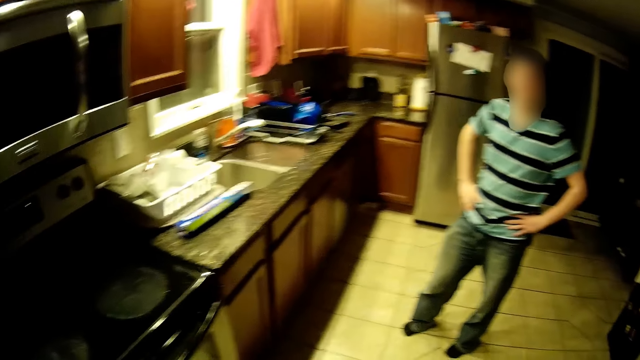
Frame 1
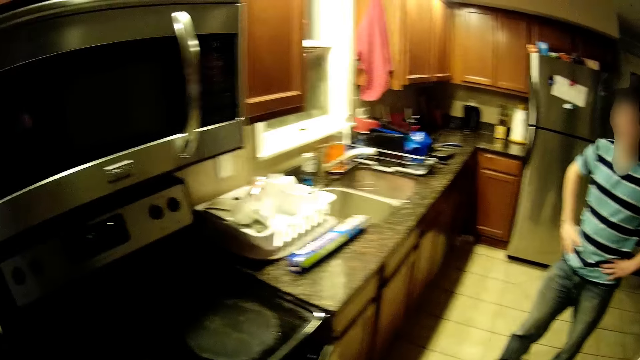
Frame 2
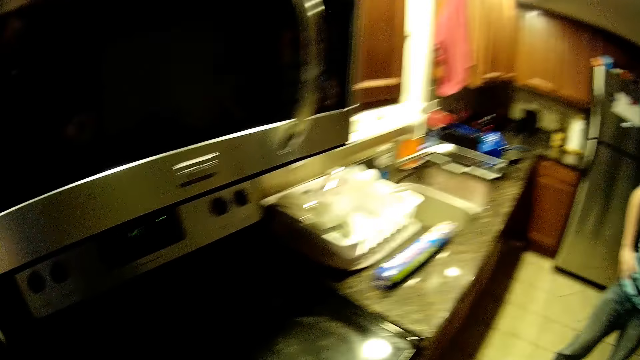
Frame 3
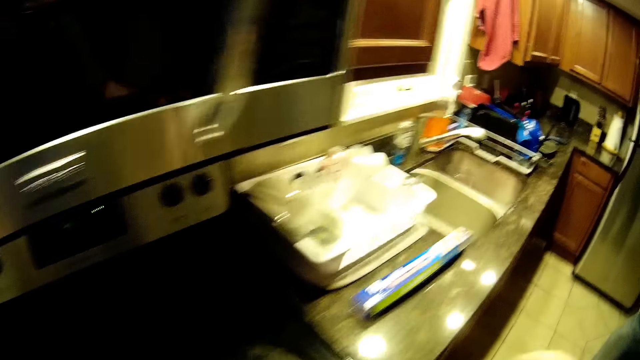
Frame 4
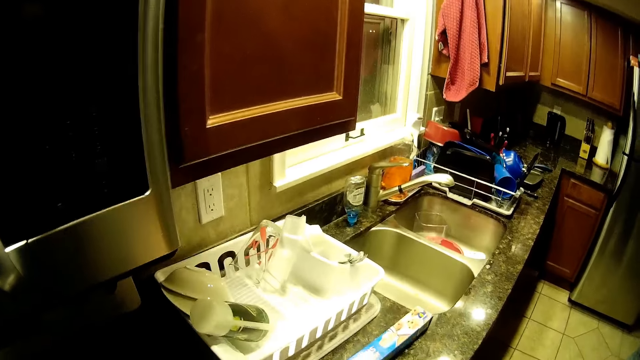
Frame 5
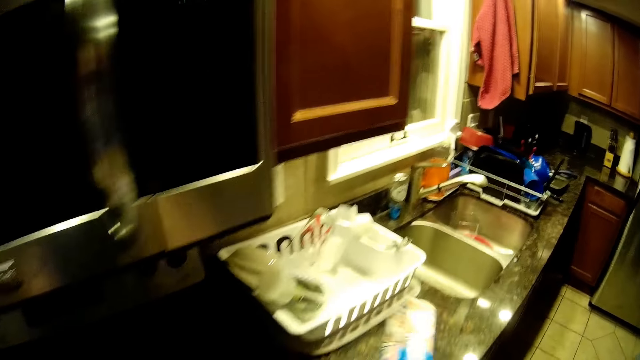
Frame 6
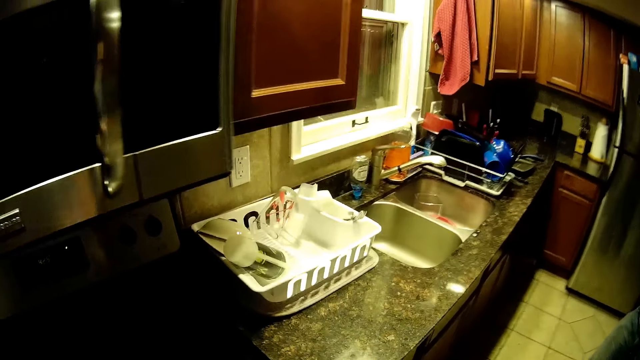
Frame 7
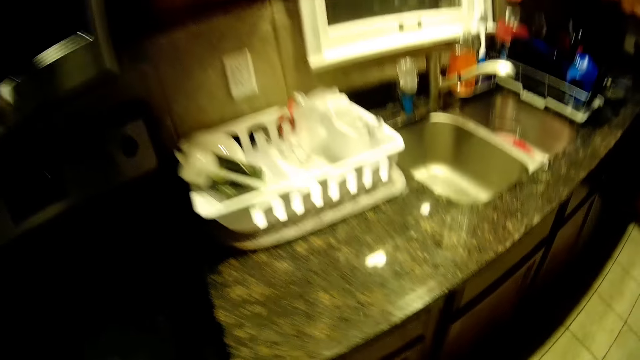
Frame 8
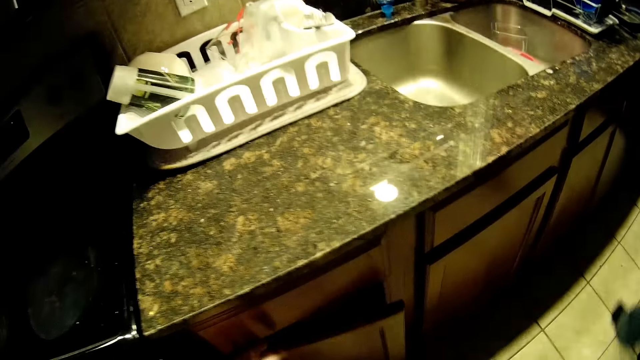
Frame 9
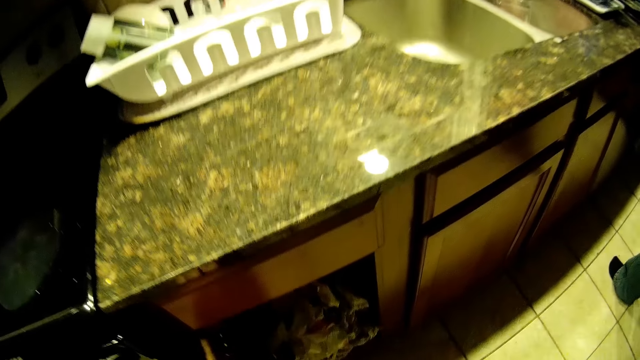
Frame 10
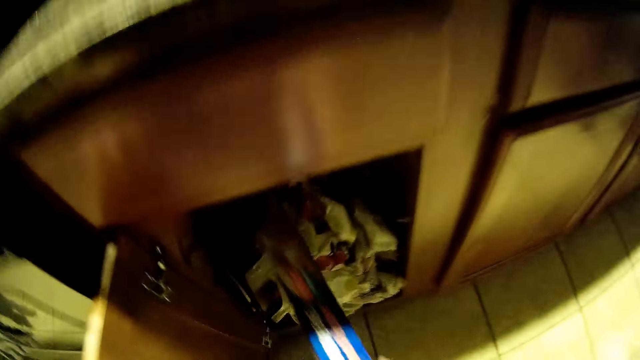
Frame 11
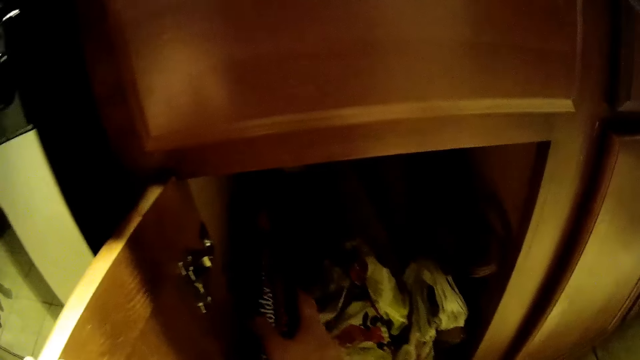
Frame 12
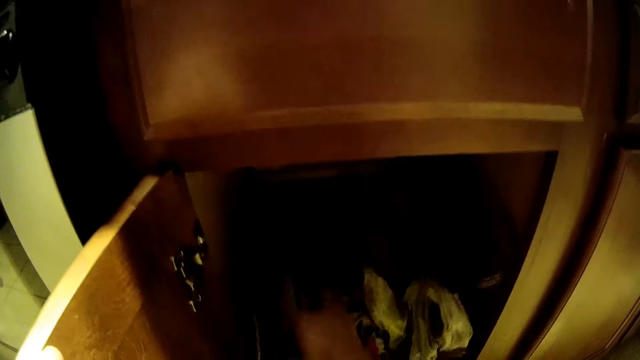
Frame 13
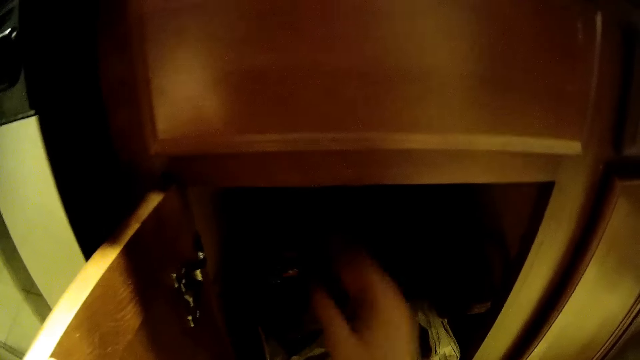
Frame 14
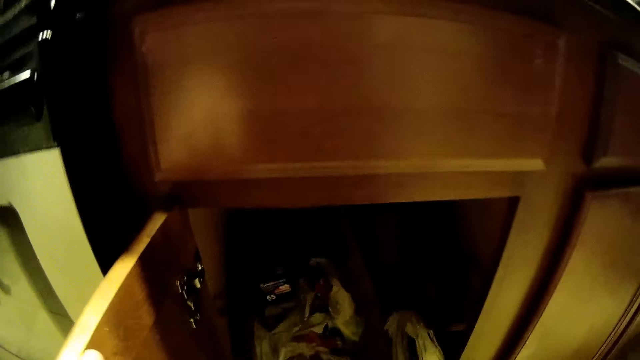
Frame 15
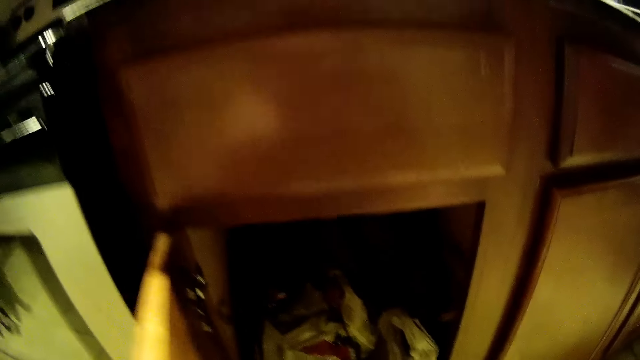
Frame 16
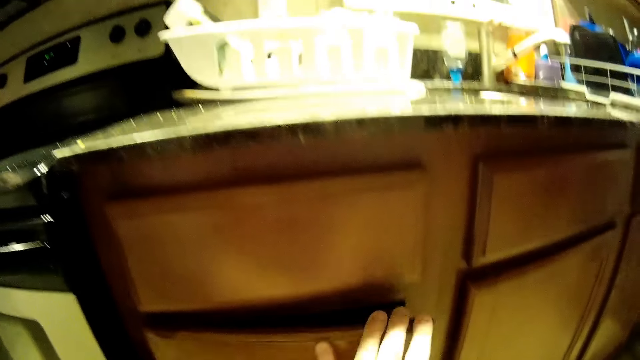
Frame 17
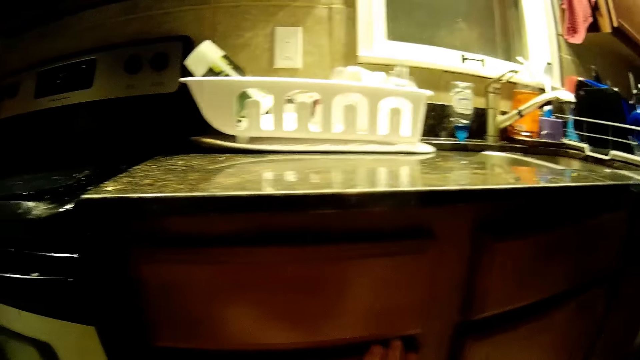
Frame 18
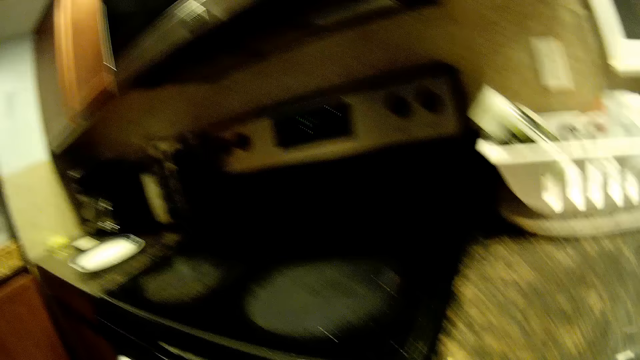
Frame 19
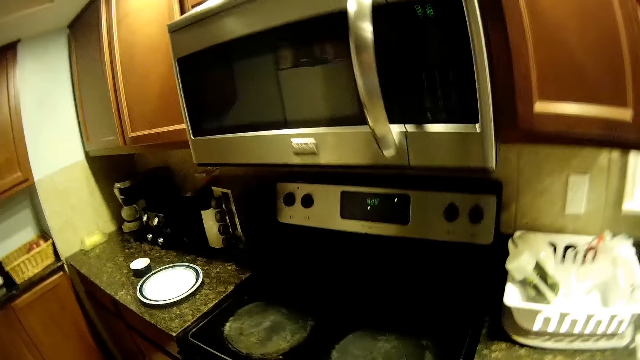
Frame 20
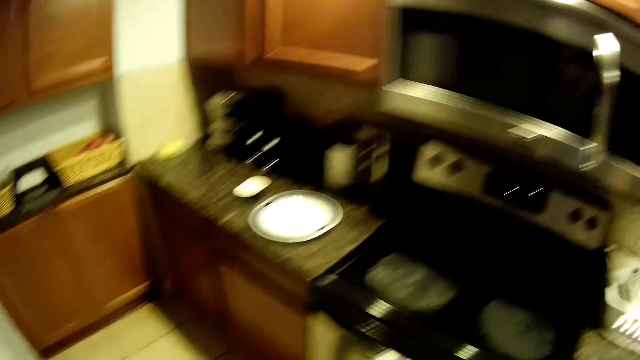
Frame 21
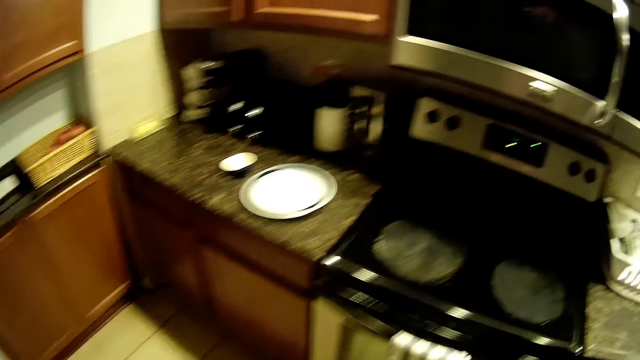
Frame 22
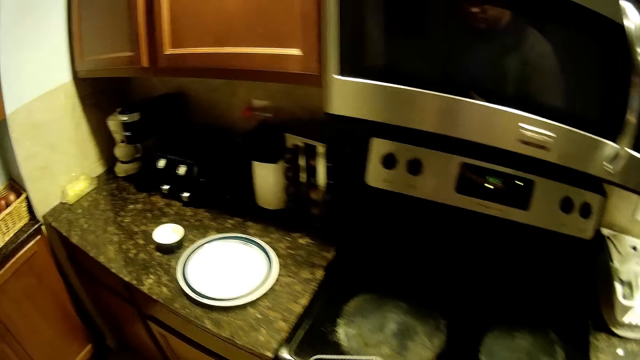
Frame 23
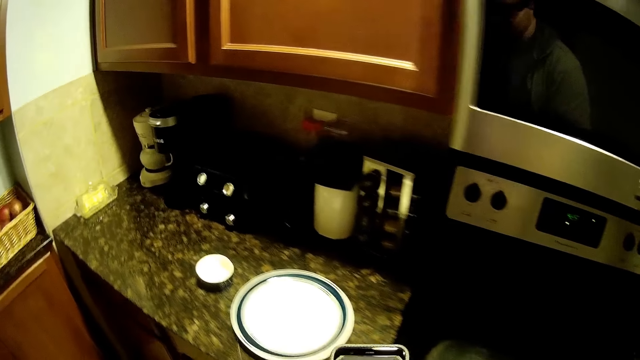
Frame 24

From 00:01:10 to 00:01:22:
The camera wearer opens the cabinet. They put something in the cabinet. They close the cabinet door. They walk around the house.

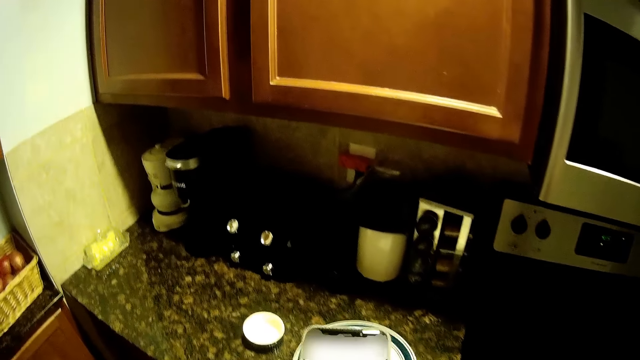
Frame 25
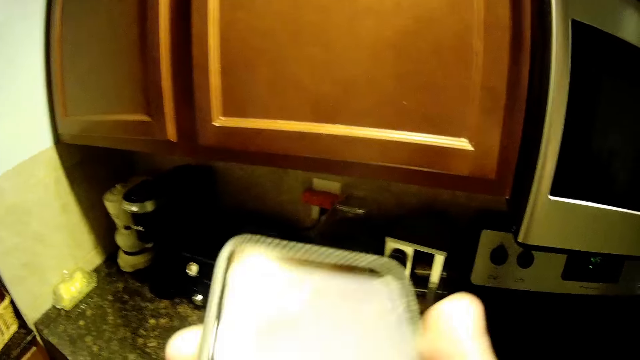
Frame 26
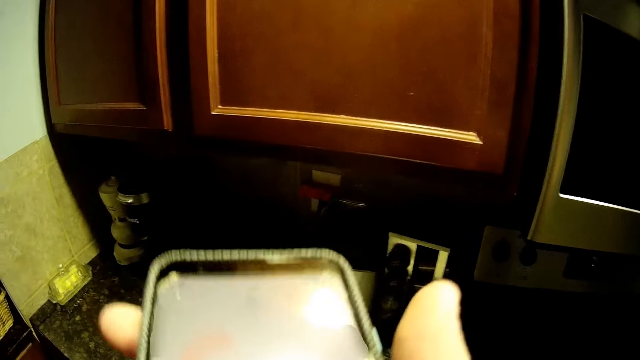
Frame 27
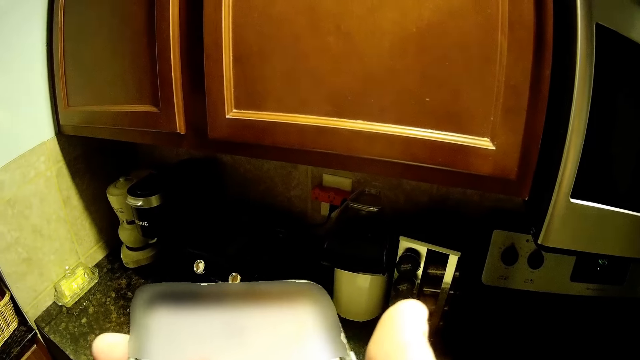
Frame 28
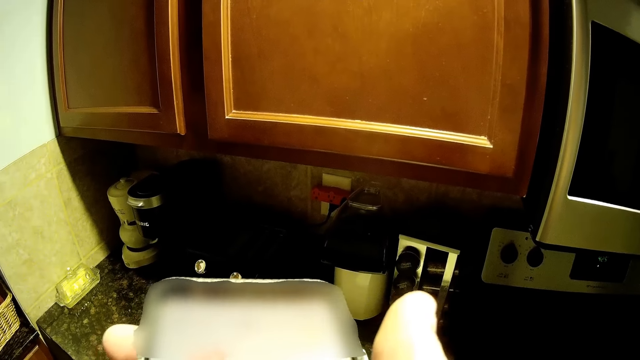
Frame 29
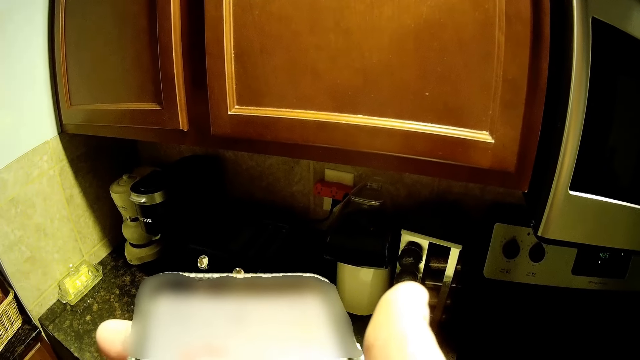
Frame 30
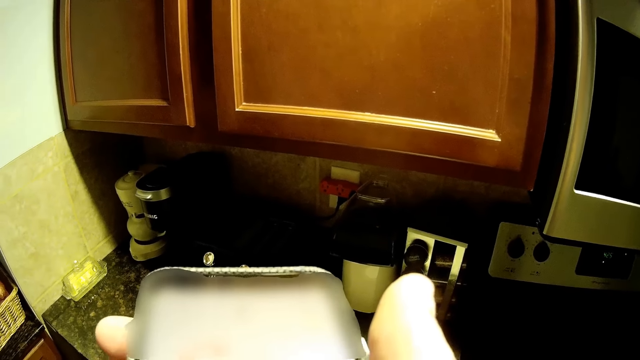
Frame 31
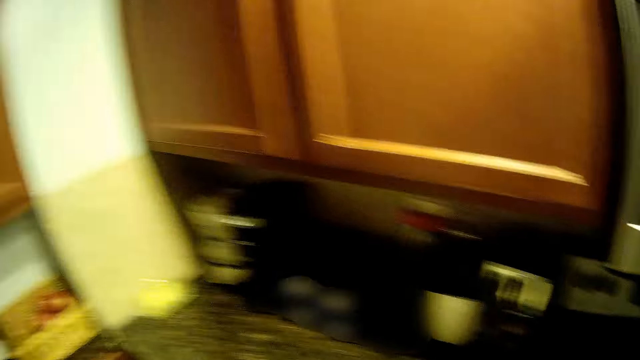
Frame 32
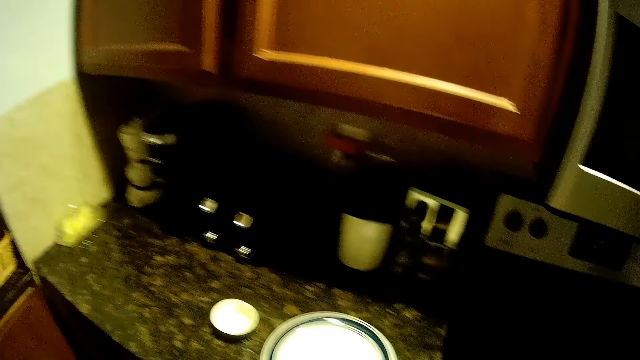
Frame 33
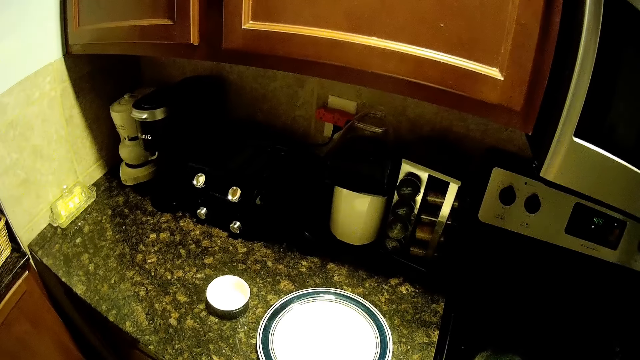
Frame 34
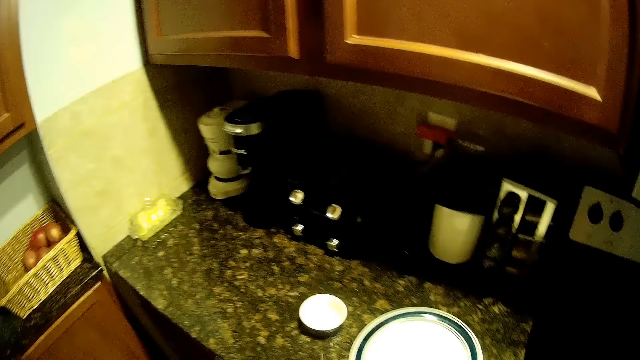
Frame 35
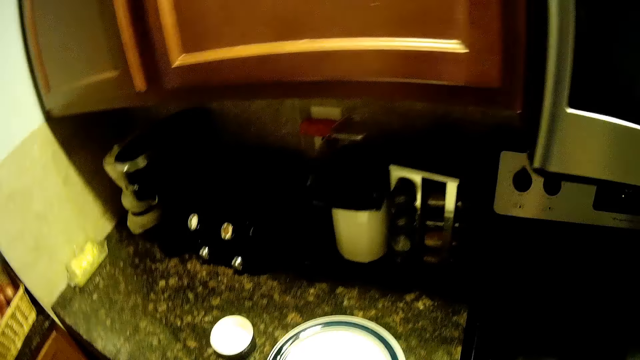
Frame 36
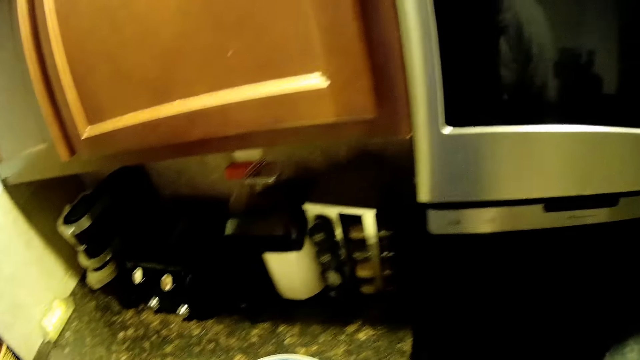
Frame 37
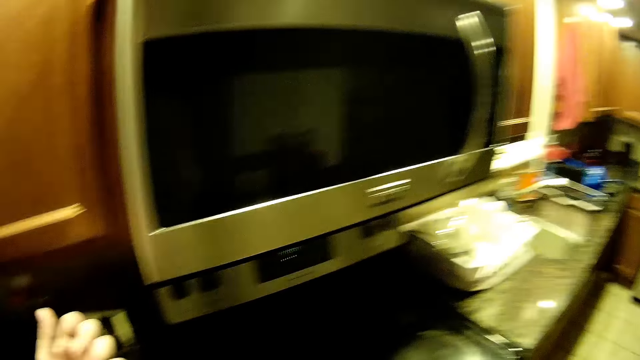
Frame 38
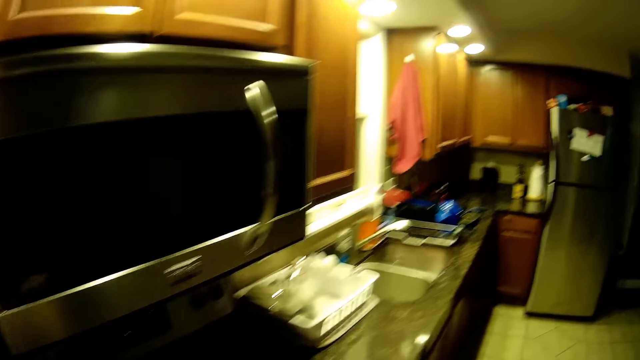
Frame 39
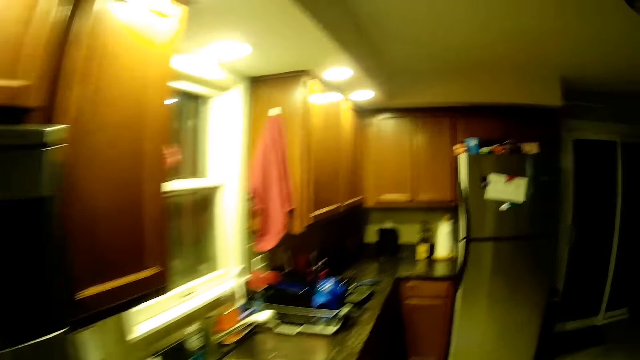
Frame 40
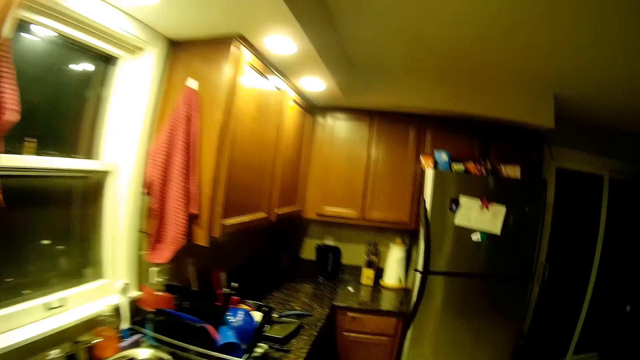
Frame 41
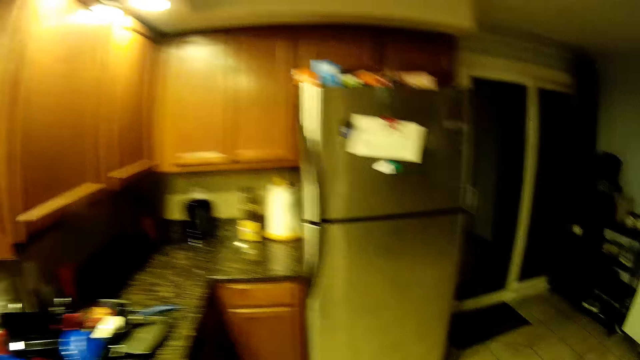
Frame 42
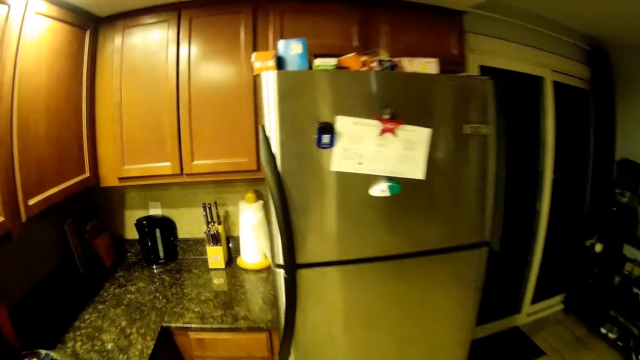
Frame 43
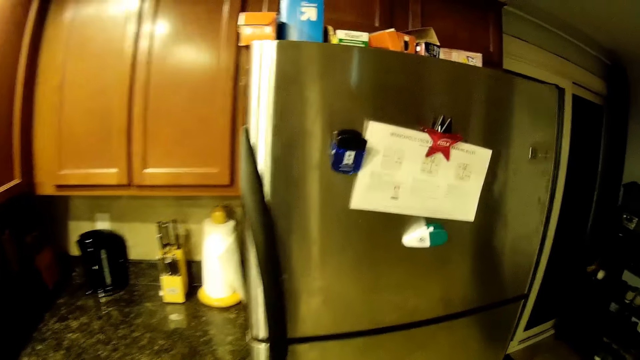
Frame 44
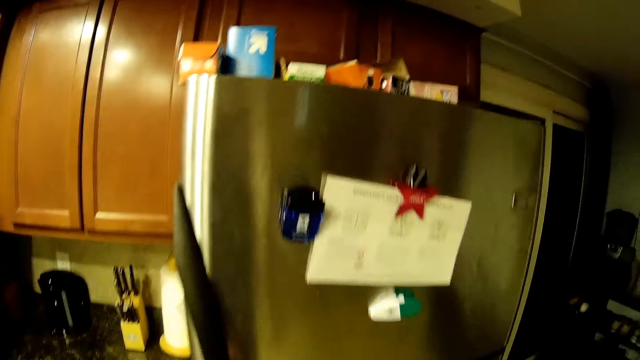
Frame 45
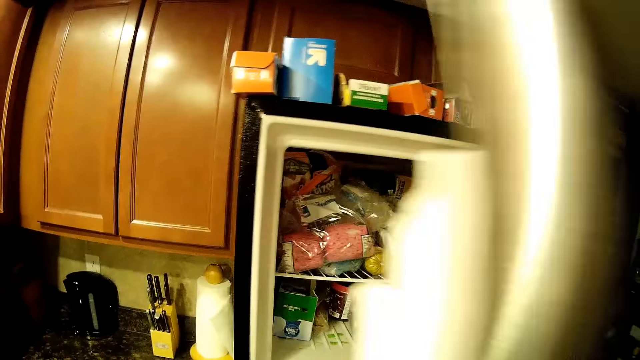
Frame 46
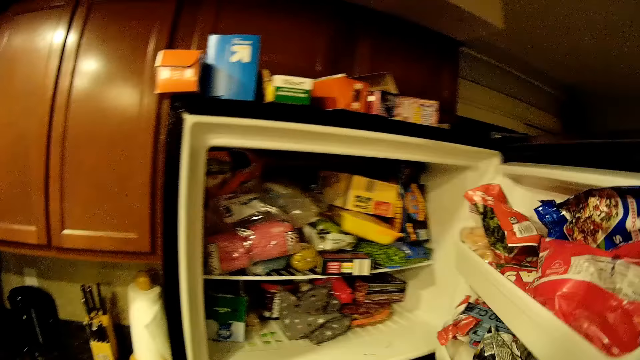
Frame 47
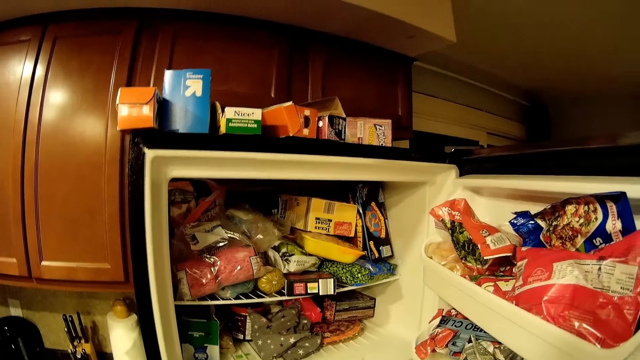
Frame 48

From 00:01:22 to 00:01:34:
The camera wearer picks up his phone. They operate the phone. They walk around the house. They open the fridge door.
